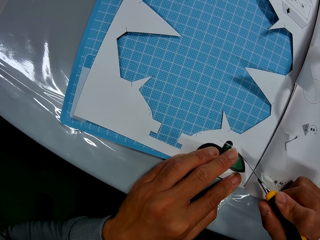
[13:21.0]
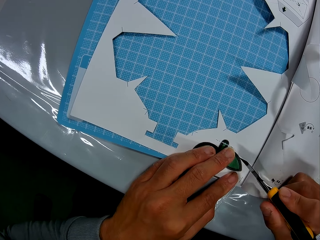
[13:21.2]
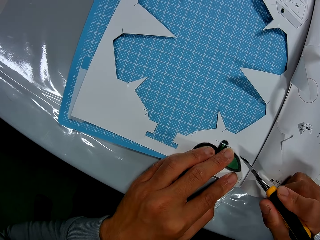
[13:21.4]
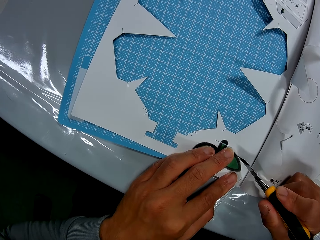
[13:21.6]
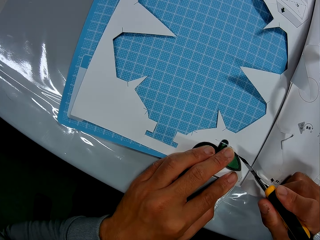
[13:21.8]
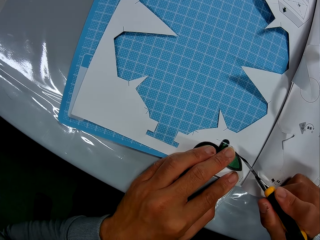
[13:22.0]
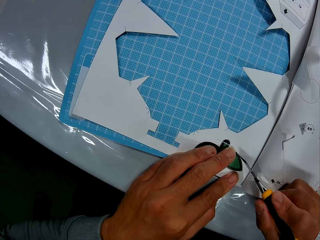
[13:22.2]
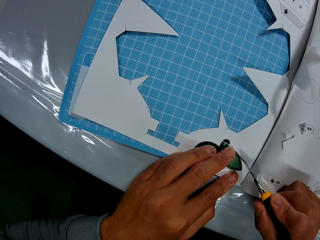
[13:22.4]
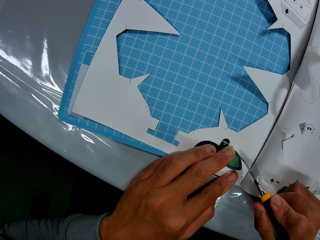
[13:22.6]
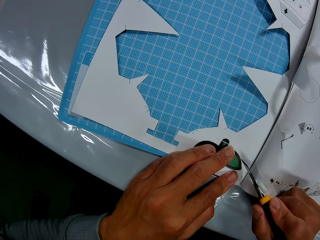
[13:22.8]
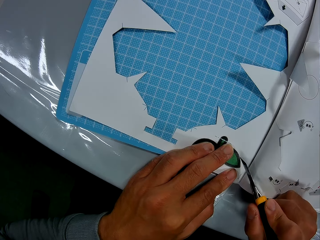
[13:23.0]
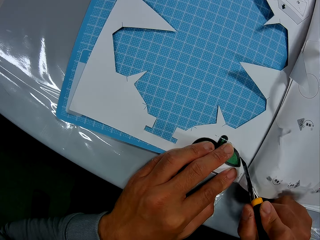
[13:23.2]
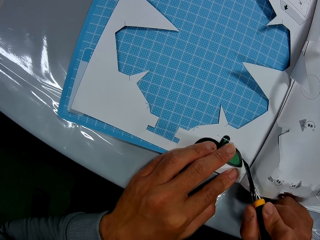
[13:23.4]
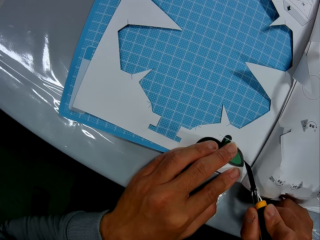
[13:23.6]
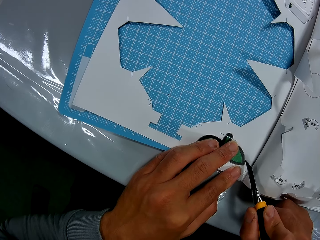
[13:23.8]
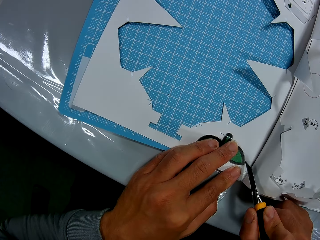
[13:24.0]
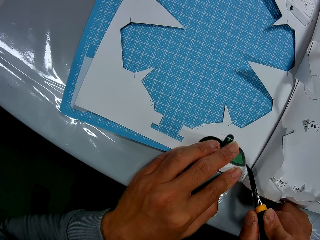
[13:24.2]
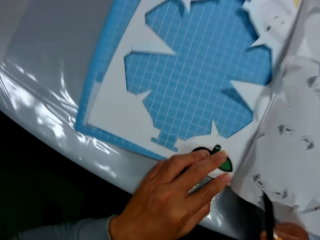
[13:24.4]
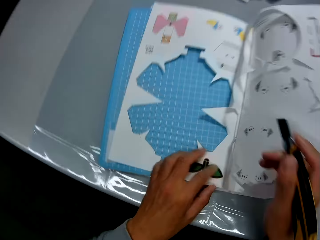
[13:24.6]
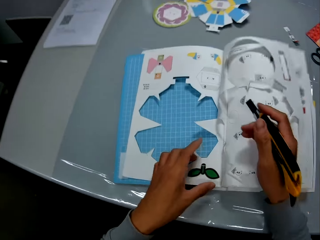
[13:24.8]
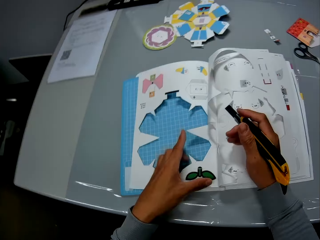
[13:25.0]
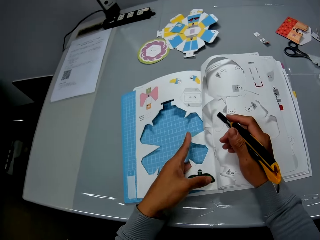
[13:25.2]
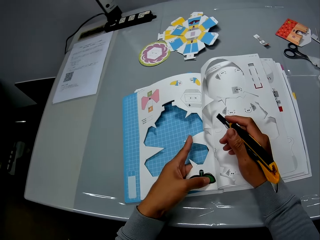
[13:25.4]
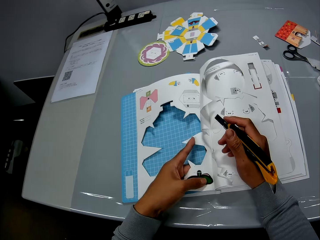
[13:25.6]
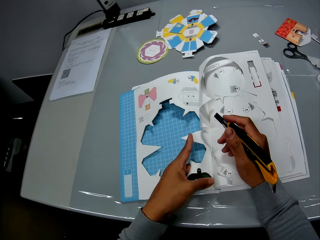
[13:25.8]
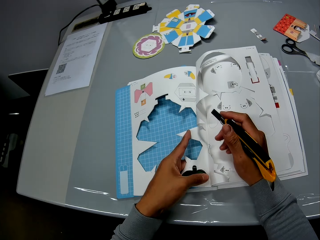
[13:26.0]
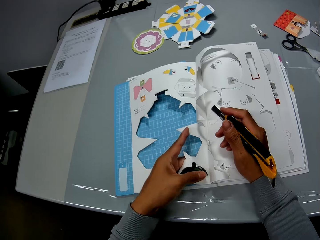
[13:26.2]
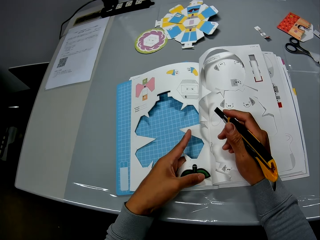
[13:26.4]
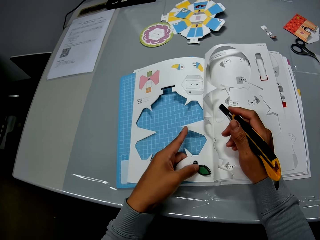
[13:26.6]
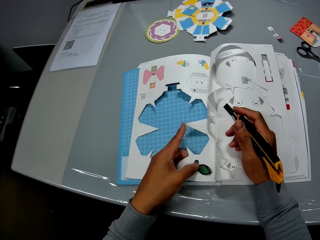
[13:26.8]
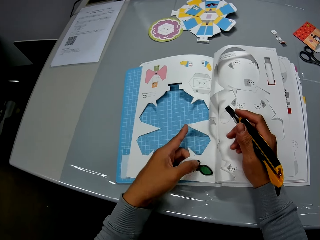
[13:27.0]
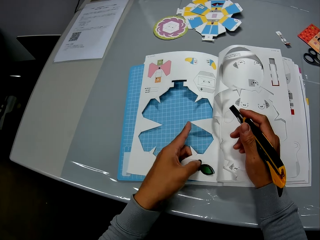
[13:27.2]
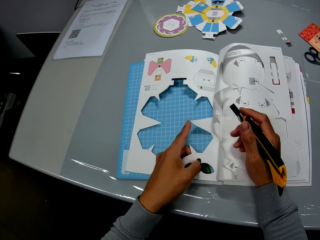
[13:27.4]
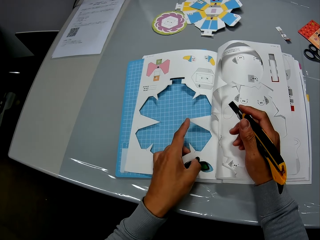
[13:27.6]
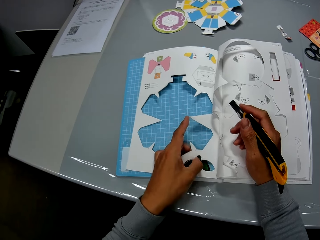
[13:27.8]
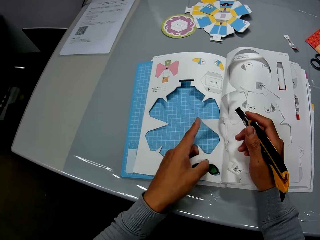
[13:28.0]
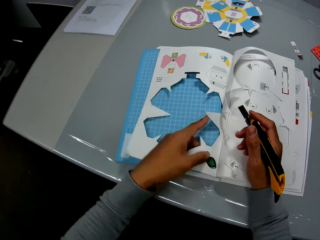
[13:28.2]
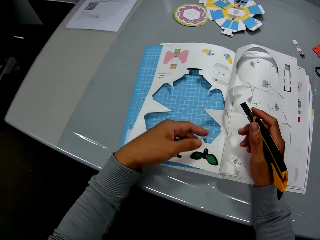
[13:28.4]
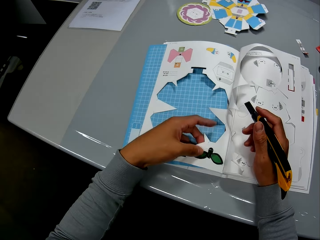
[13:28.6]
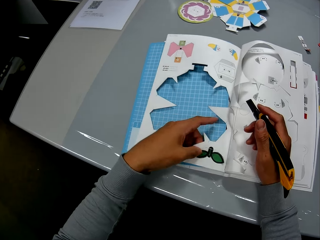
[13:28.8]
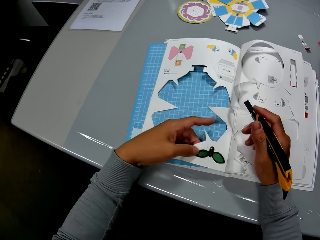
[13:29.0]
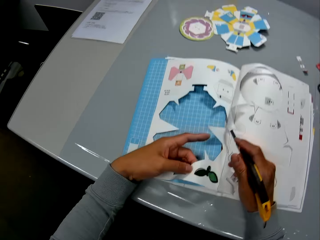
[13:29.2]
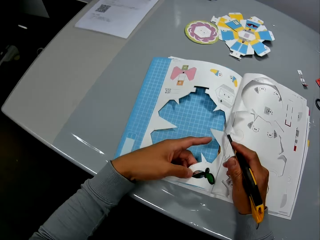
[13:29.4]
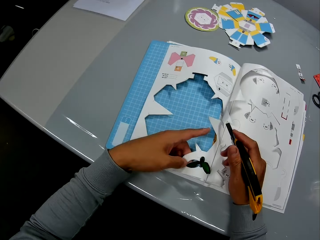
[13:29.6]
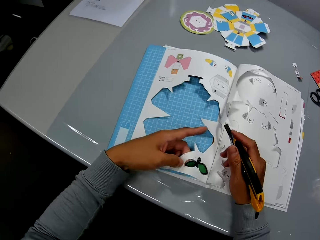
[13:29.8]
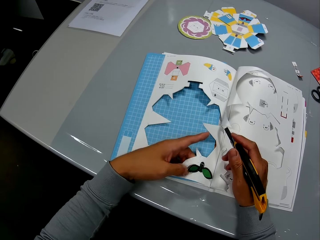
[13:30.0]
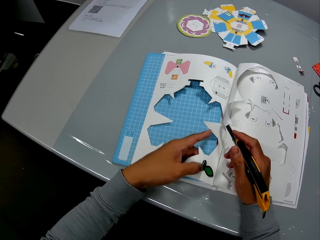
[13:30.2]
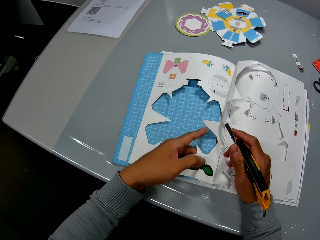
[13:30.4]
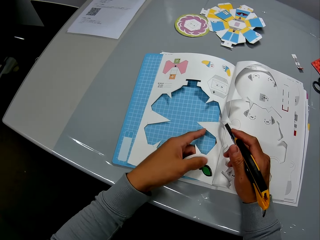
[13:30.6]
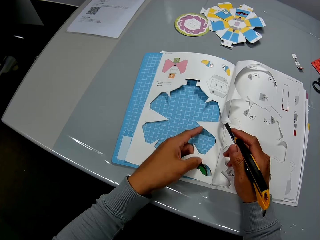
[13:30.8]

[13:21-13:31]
The camera wearer removes the cut part of the book with his left hand.

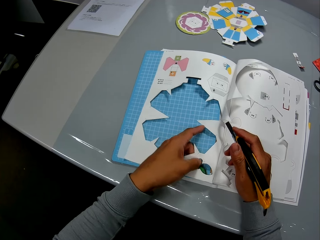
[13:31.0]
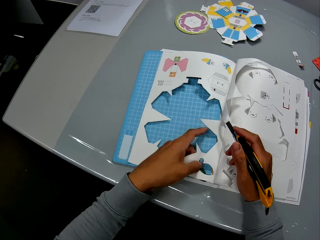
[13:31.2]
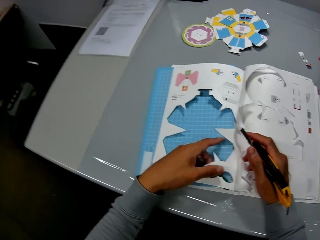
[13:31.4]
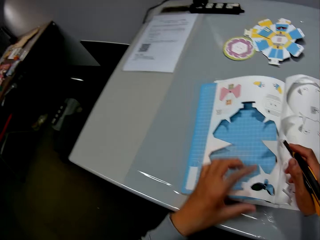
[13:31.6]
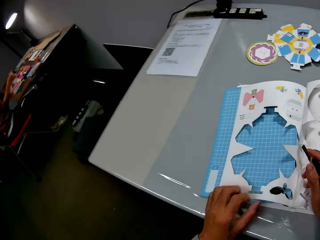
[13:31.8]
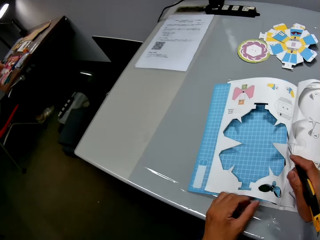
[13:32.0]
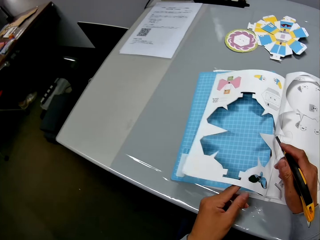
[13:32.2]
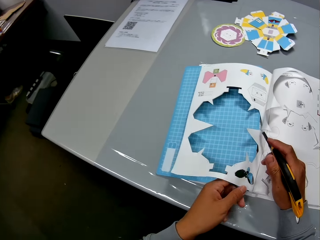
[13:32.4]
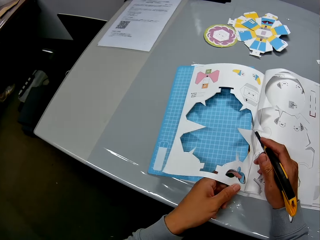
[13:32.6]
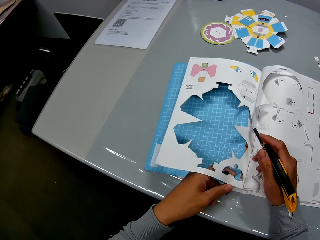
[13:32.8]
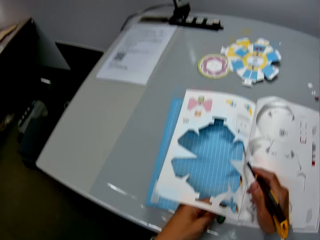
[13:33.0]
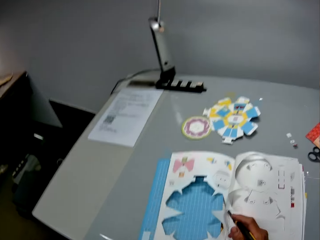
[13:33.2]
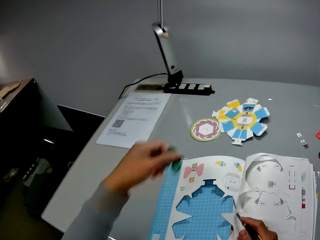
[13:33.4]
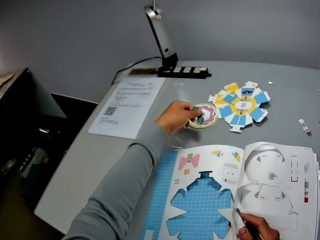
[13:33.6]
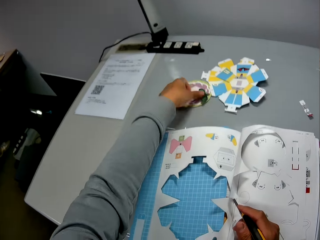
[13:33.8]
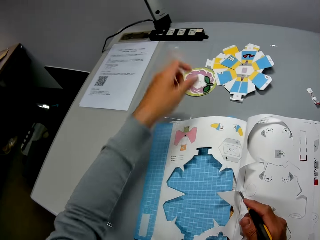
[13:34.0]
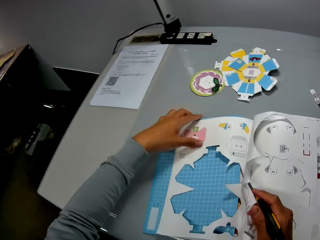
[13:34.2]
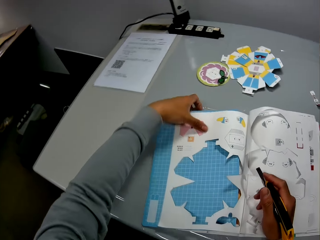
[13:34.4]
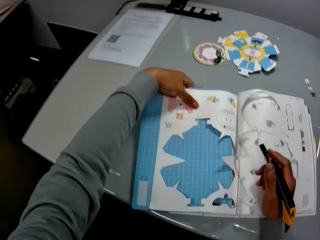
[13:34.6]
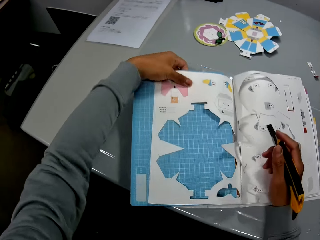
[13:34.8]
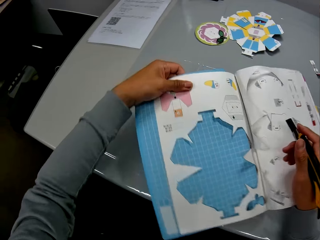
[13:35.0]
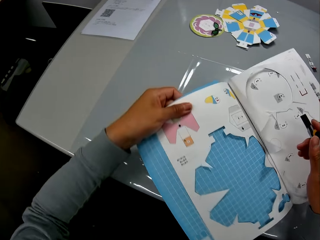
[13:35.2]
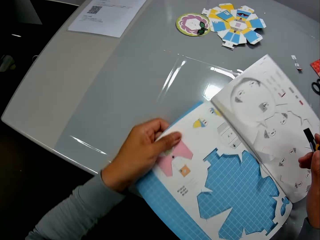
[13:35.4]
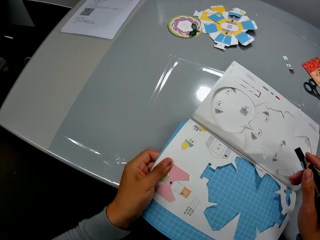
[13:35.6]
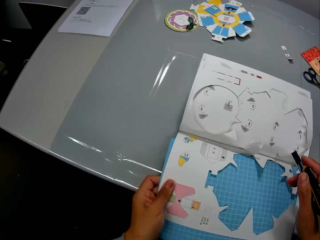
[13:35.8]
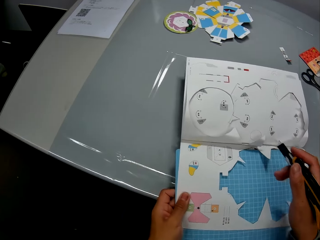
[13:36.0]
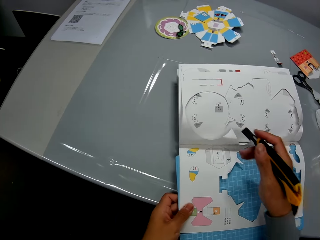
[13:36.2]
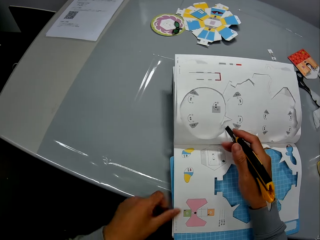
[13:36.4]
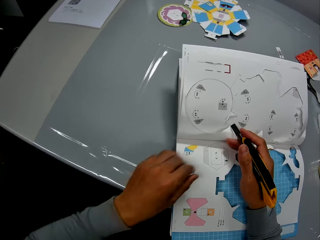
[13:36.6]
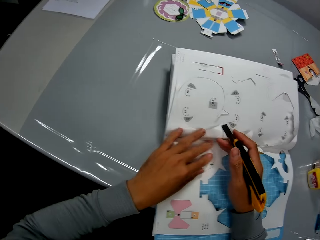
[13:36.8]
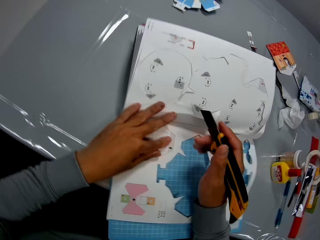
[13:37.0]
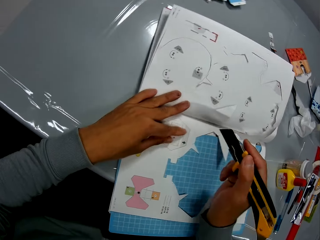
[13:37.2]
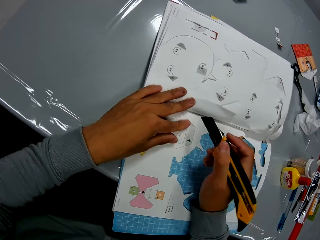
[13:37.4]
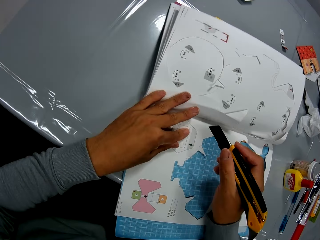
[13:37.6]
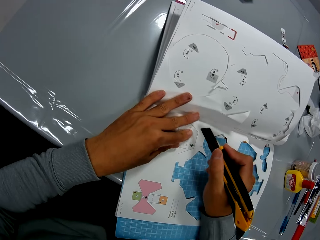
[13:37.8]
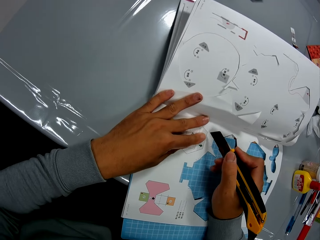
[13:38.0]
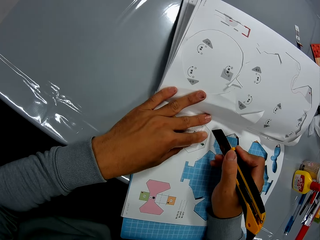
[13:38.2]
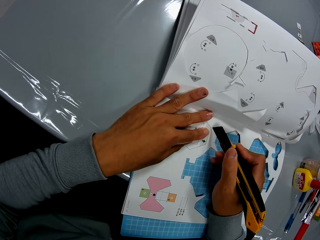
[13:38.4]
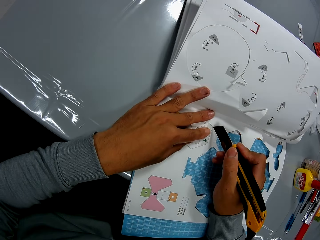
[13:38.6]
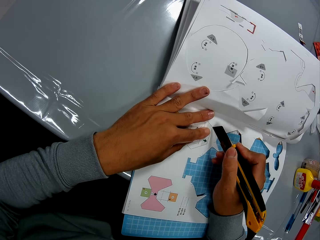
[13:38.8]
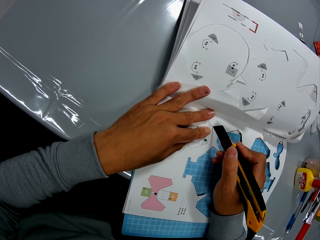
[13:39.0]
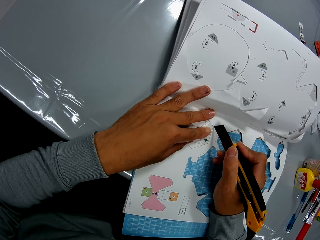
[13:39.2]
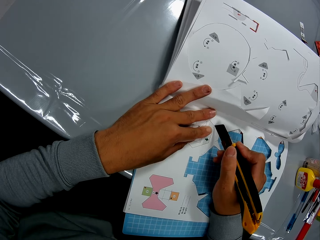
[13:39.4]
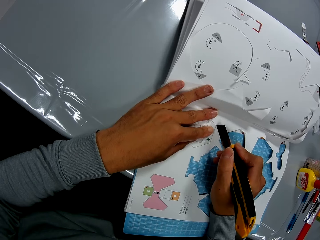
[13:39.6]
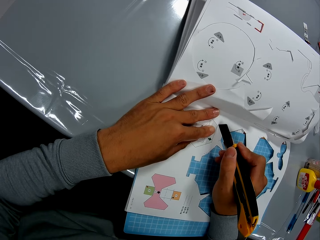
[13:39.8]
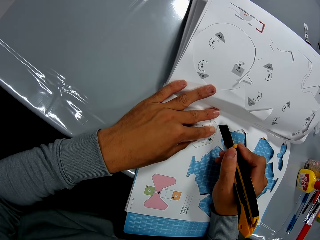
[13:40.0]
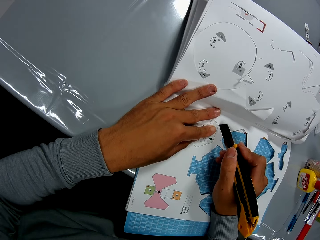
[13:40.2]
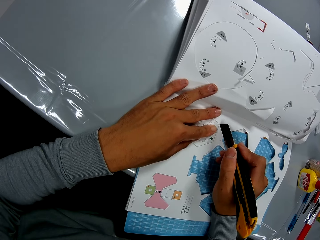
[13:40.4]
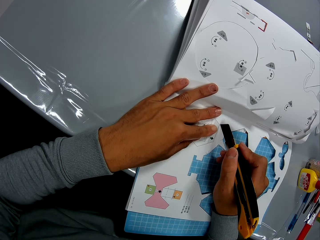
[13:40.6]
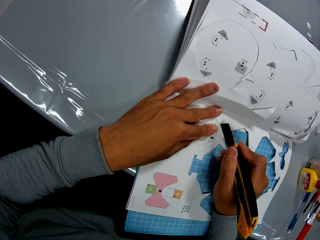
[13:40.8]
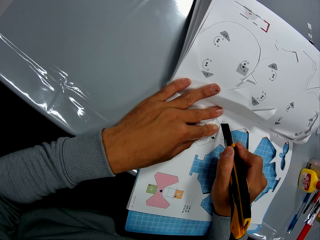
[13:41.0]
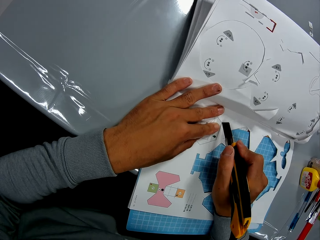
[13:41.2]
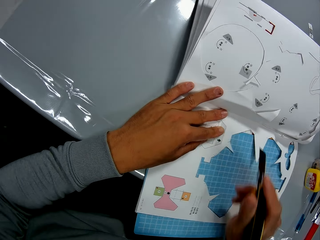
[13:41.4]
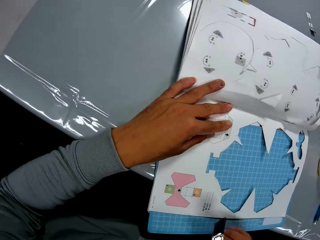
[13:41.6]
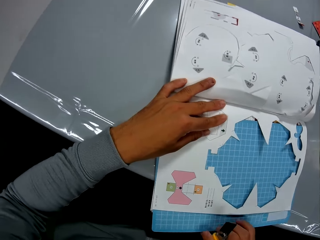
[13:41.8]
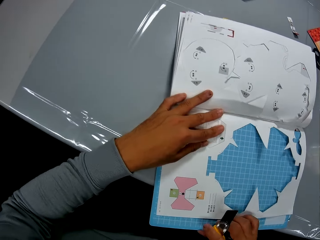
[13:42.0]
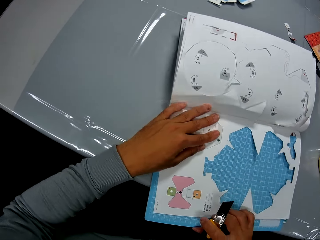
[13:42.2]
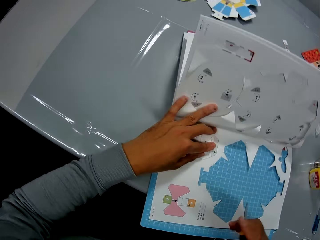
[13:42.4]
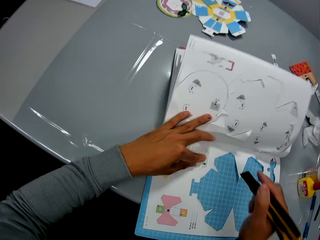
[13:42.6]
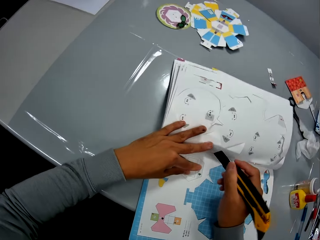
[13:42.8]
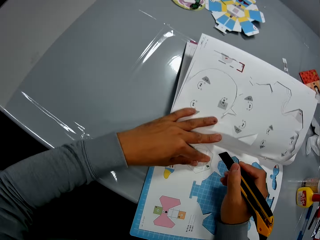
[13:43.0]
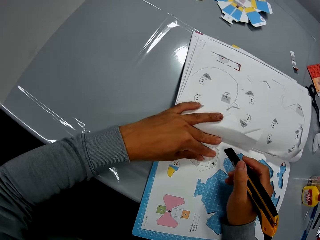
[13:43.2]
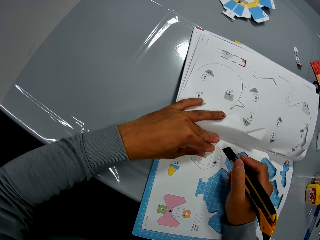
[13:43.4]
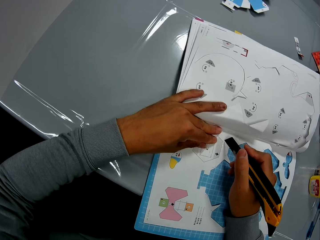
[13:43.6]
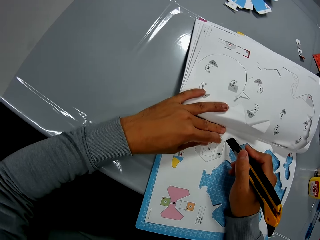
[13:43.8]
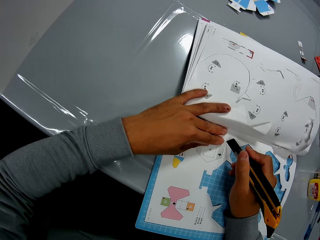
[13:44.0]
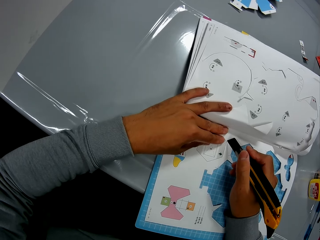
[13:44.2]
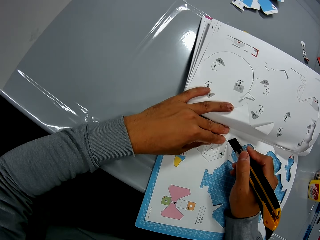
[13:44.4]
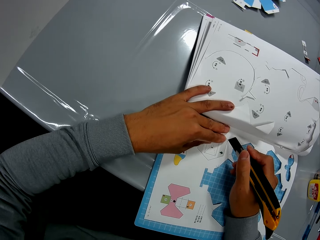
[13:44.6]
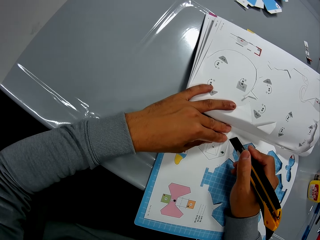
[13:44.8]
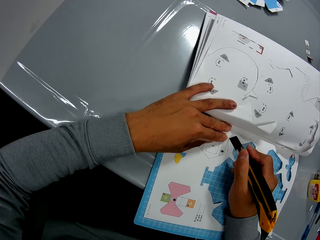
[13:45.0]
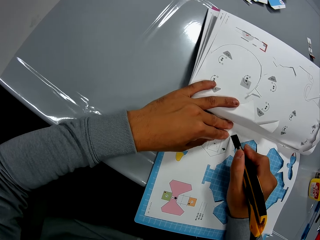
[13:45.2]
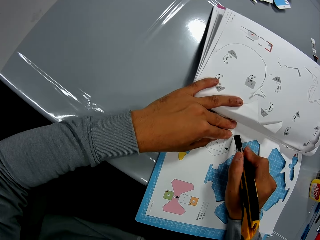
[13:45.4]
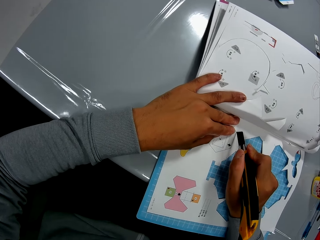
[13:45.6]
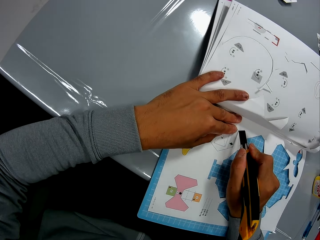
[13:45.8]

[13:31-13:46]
The camera wearer drops the part he removed on the table with his left hand. He adjusts the book on the table with his hands. He cuts the book on the table, with the cutter in his right hand and his left hand on the book. He adjusts the cutting mat. He adjusts the book on the table with his hands. He cuts the book on the table, with the cutter in his right hand and his left hand on the book.
